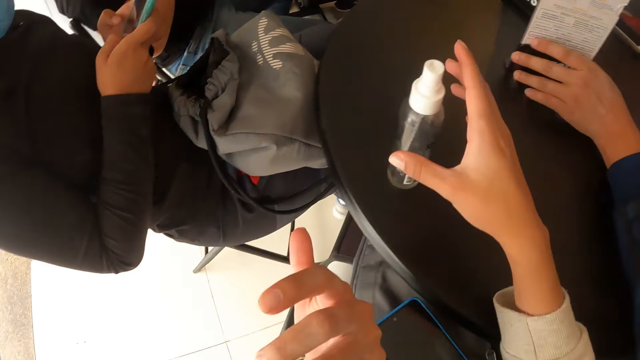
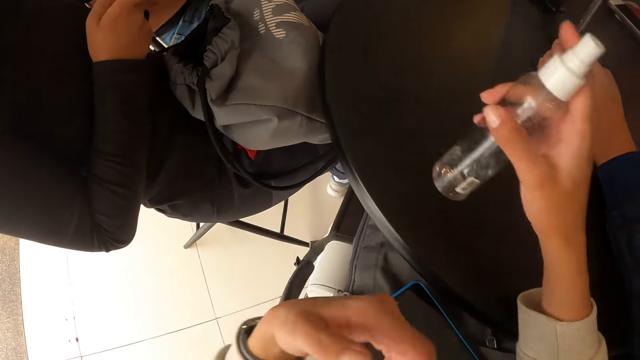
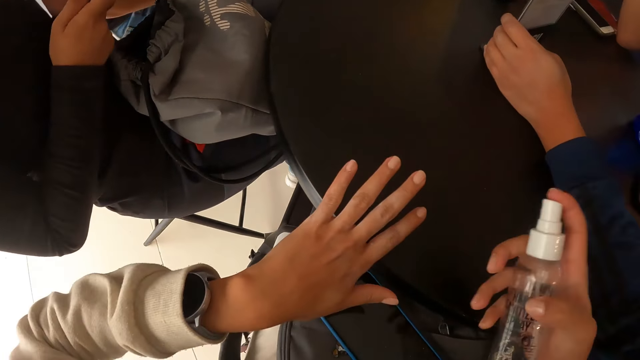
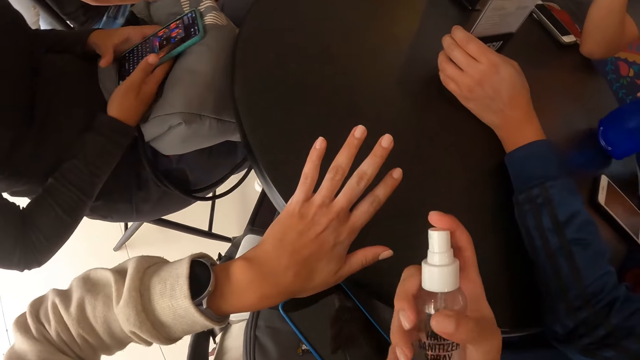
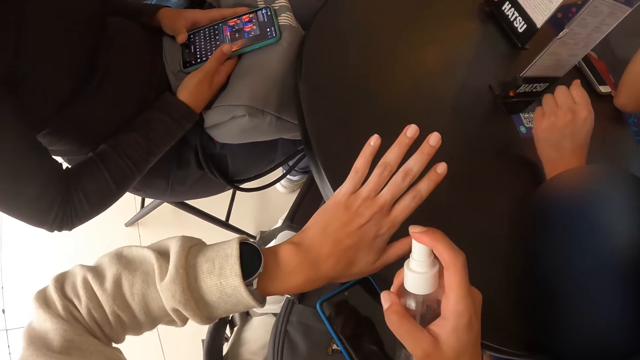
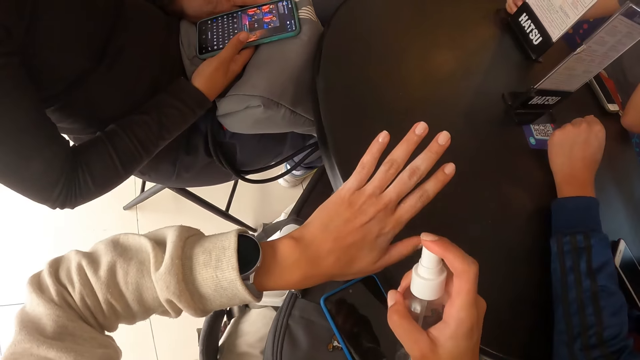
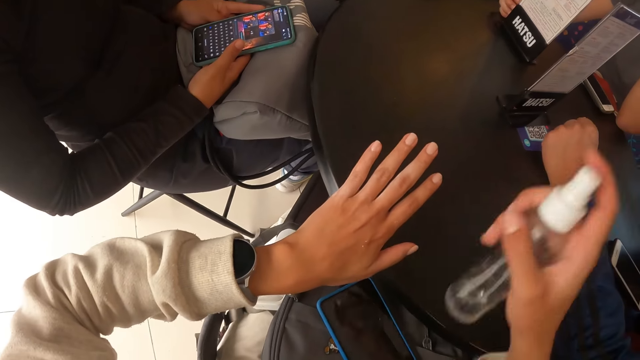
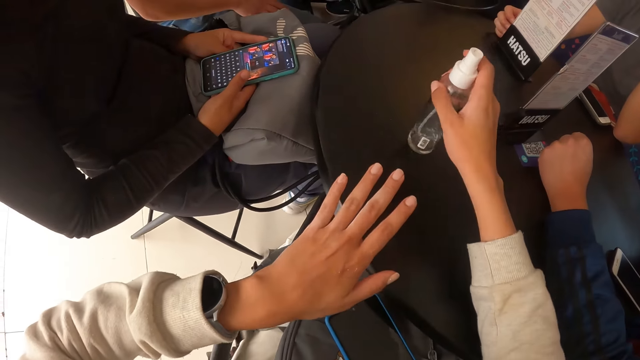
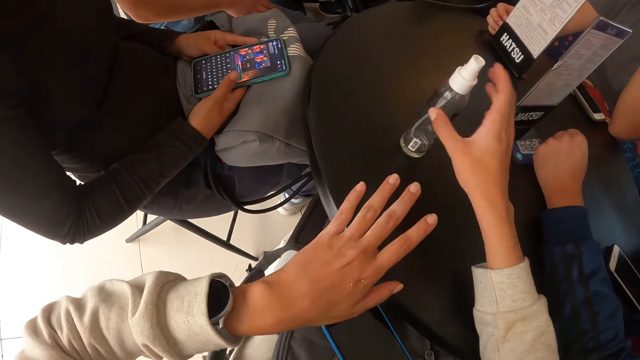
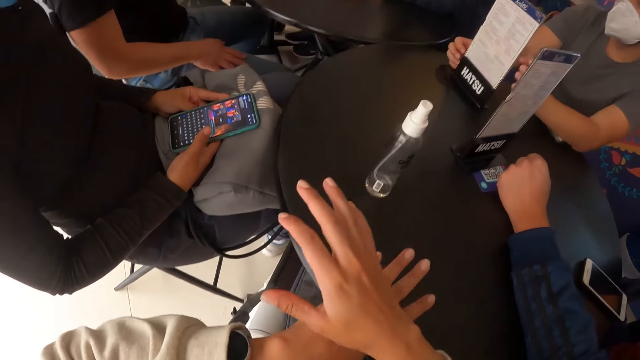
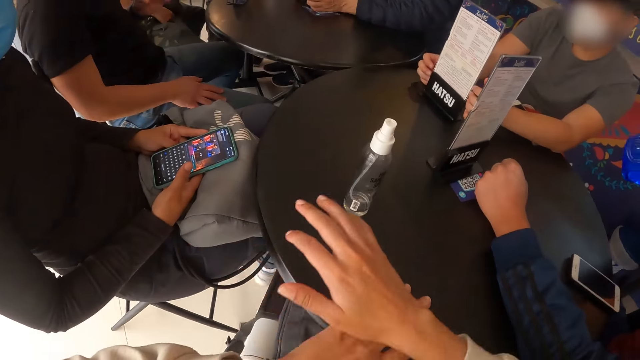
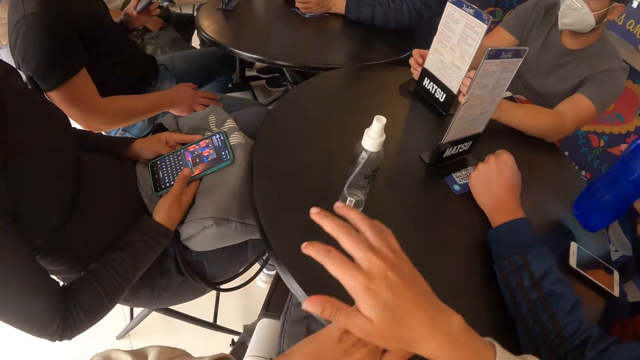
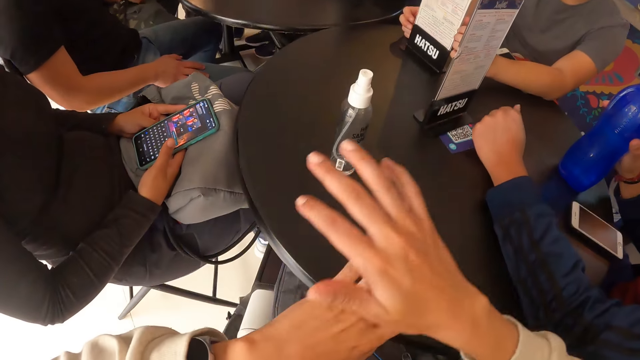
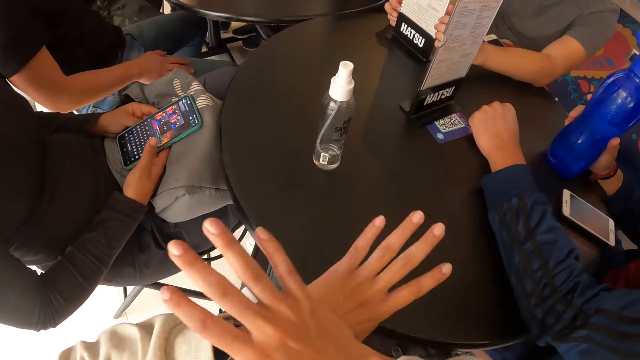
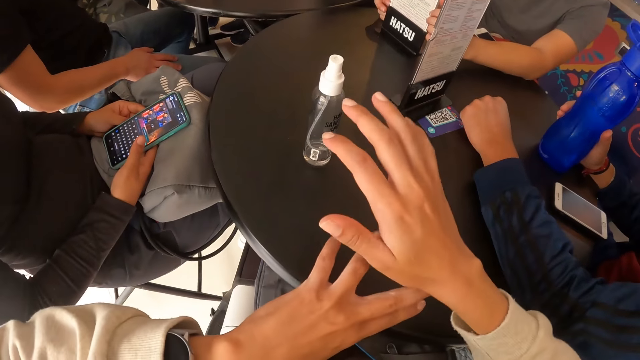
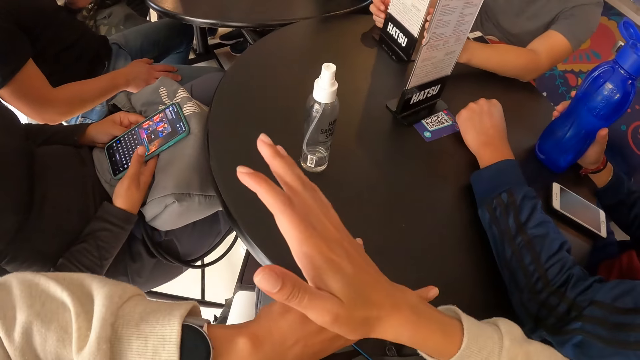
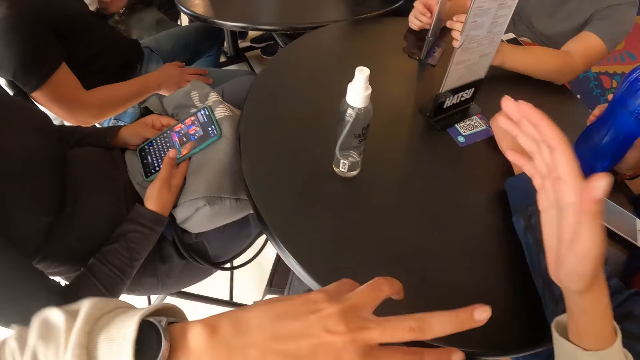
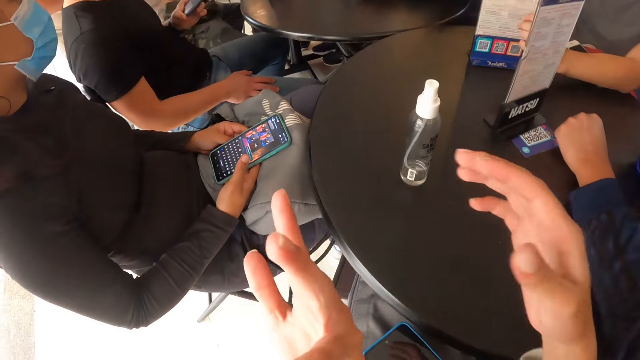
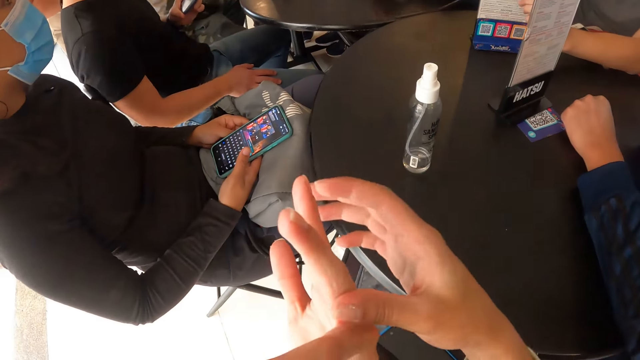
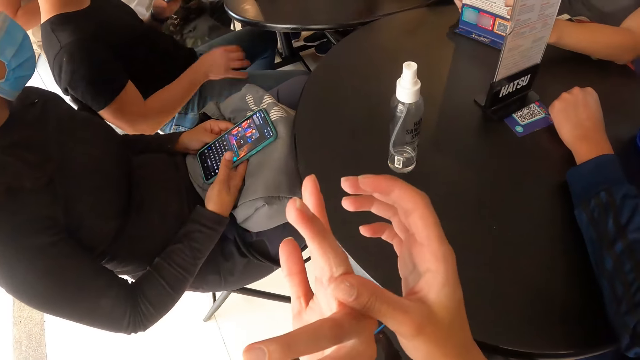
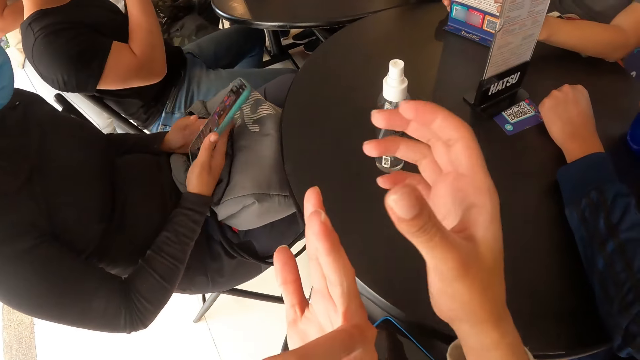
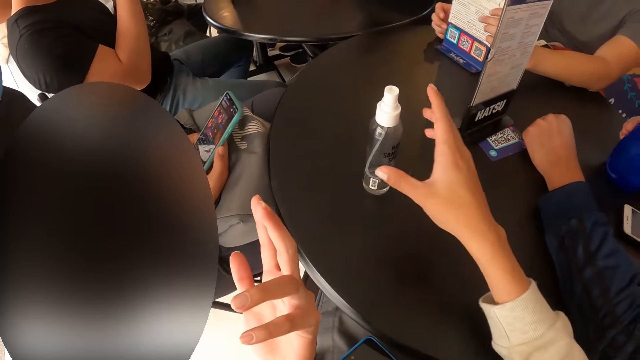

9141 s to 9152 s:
The camera wearer takes a bottle. She sprays water on her left hand with the spray bottle in her right hand. She rubs both hands together. She puts the bottle on the table. She lifts up the hand.

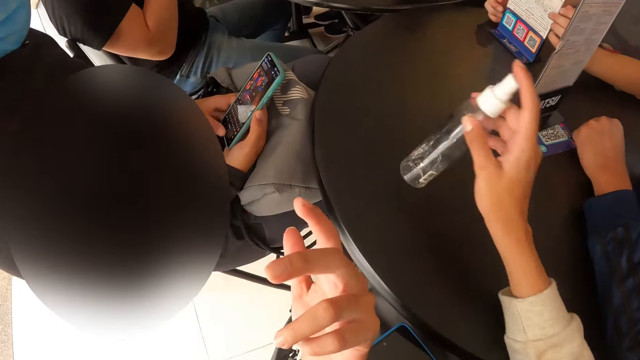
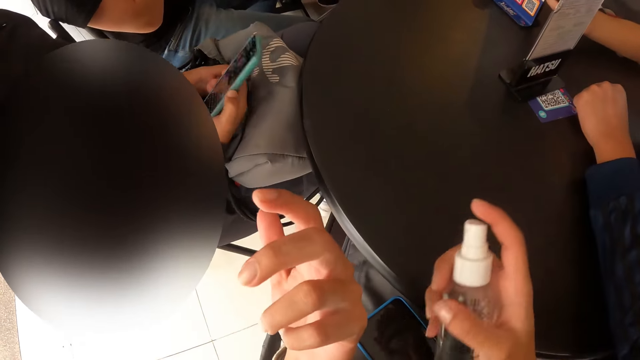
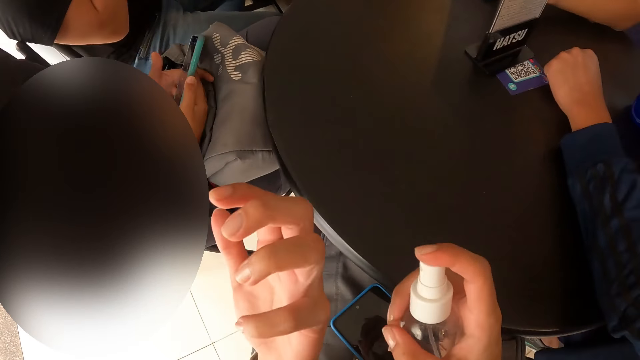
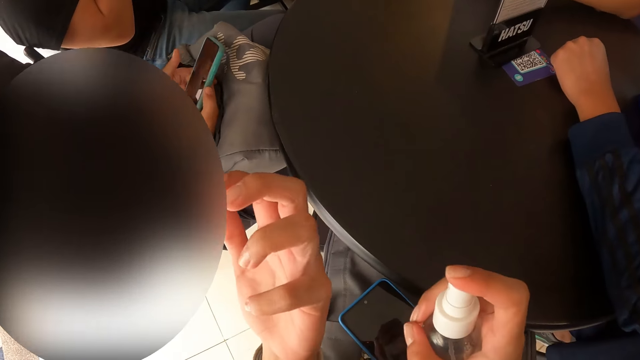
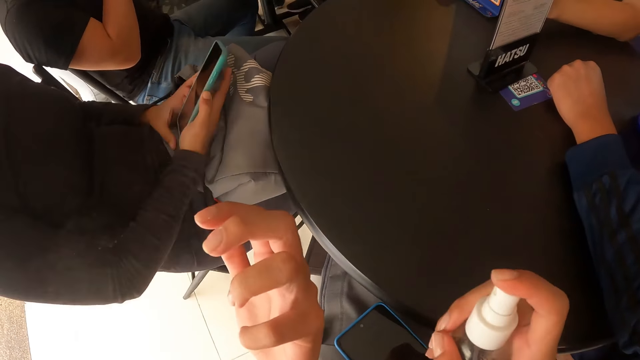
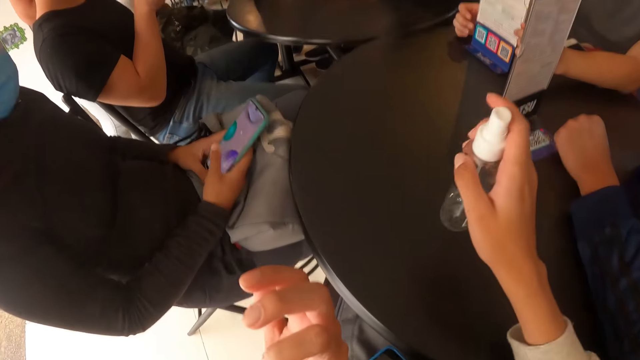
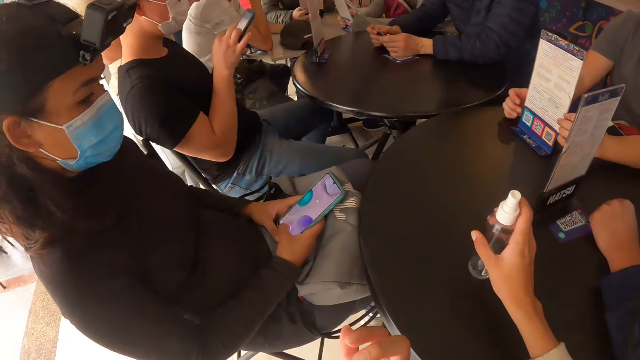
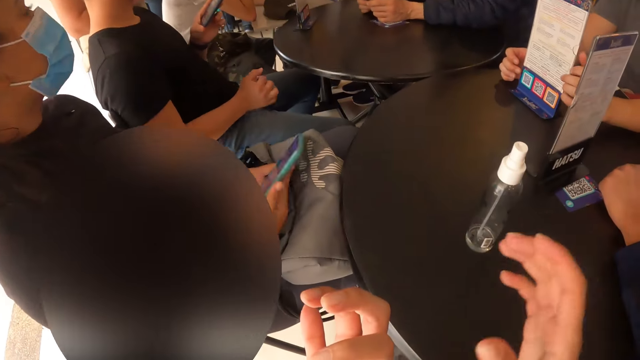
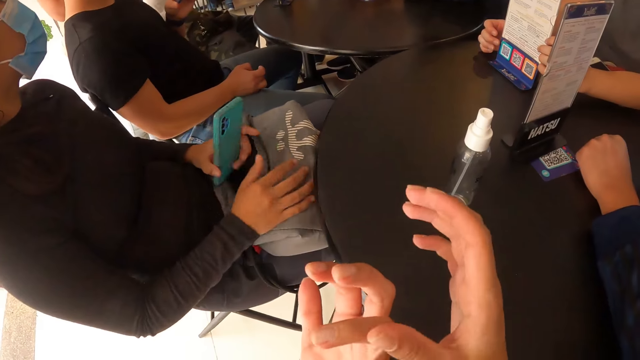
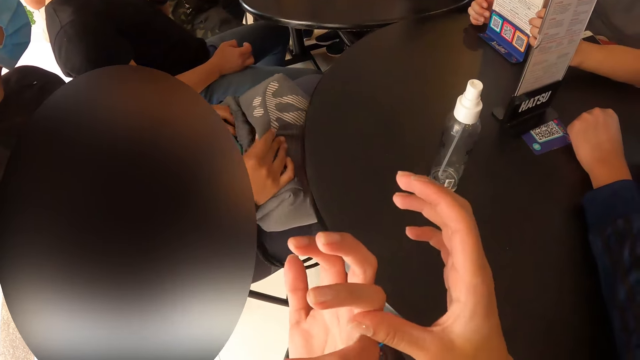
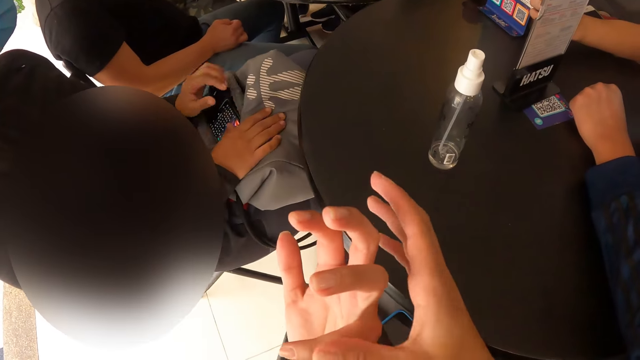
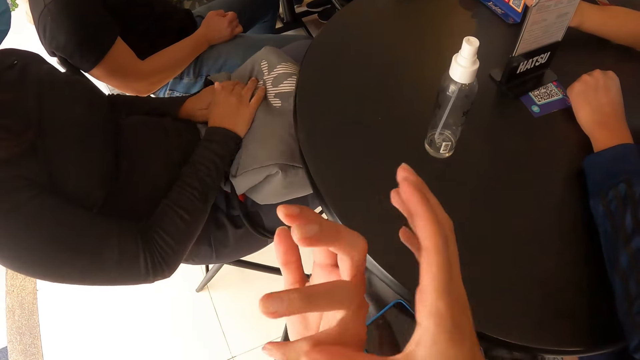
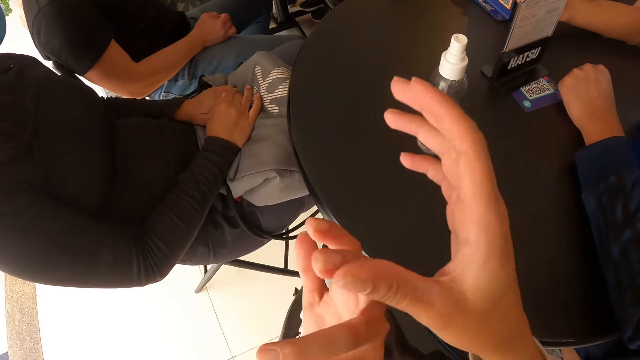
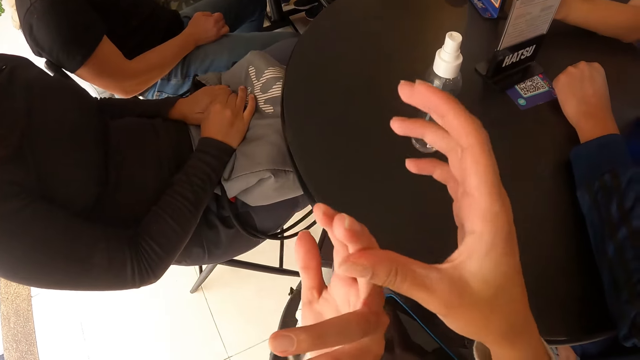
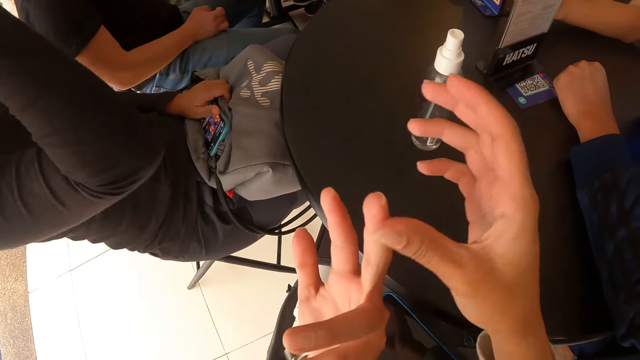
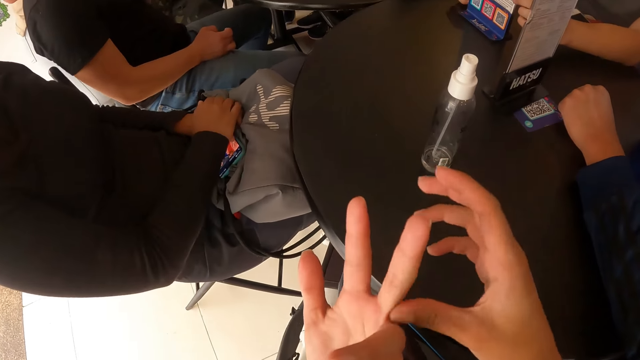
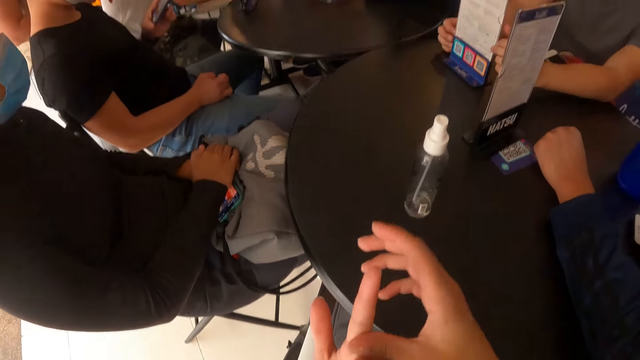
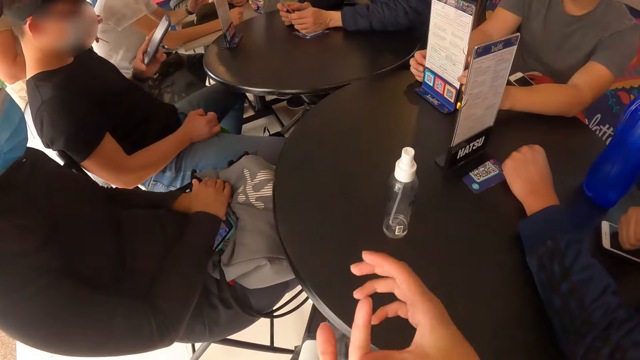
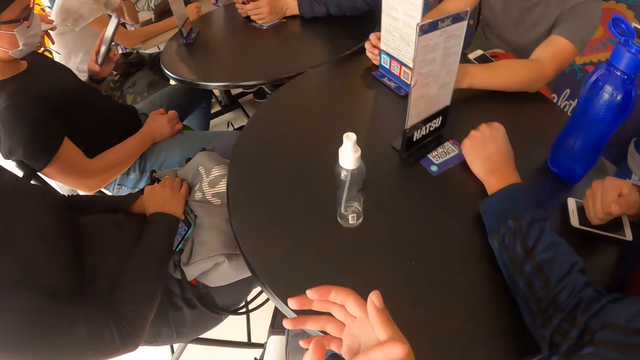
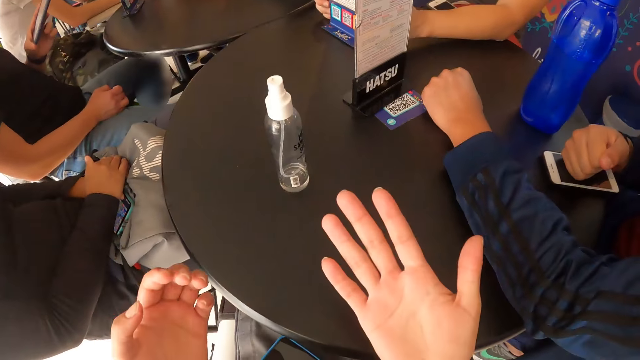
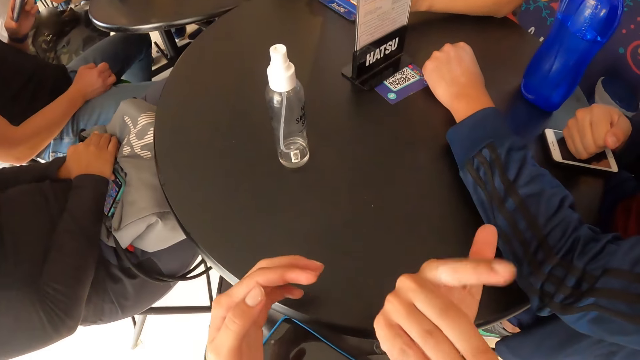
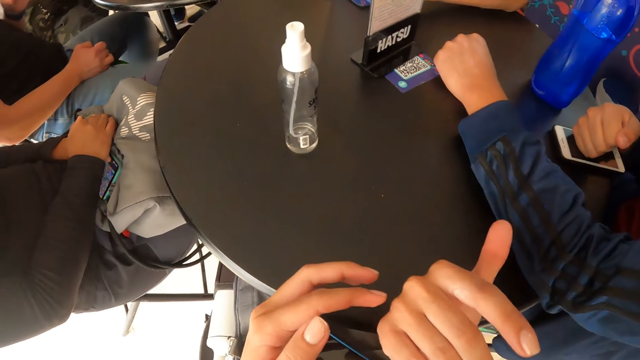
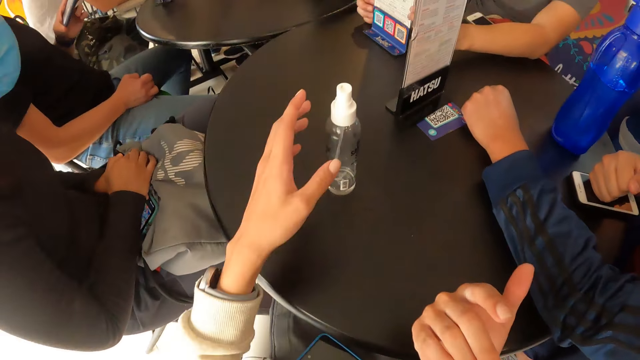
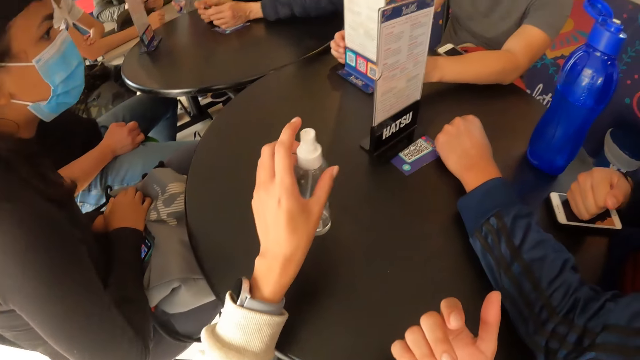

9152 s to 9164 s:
The camera wearer takes a bottle. She sprays water on her left hand with the spray bottle in her right hand. She puts the bottle on the table. She rubs both hands together.
